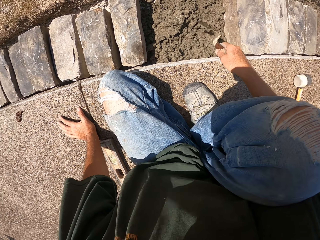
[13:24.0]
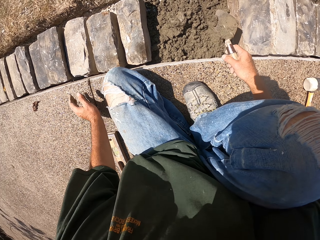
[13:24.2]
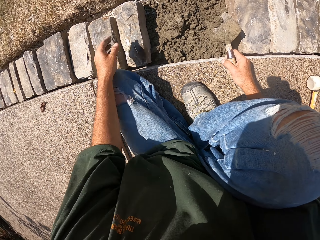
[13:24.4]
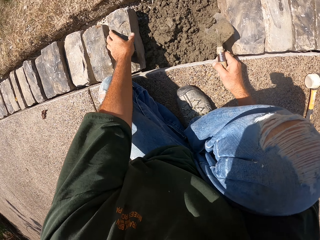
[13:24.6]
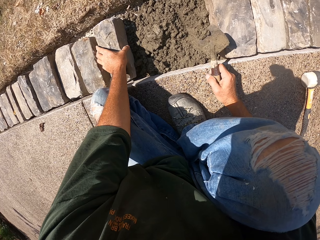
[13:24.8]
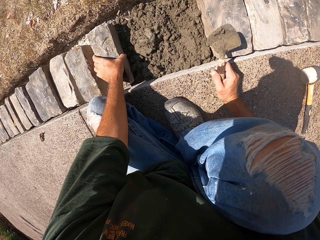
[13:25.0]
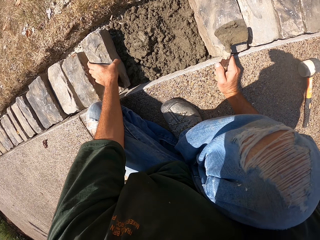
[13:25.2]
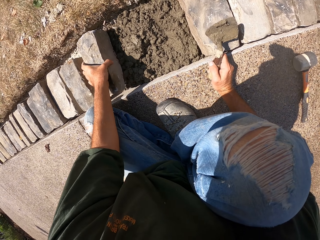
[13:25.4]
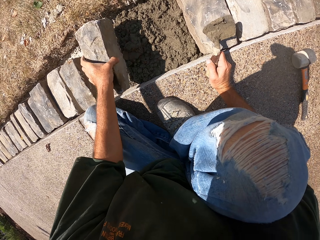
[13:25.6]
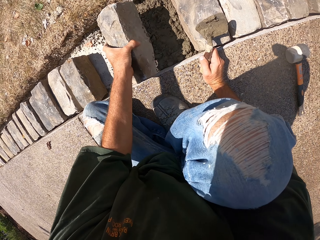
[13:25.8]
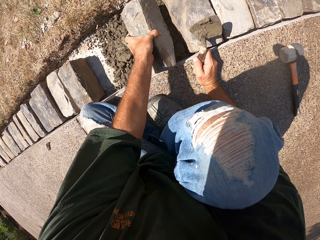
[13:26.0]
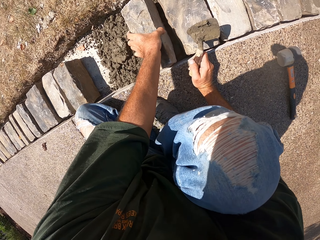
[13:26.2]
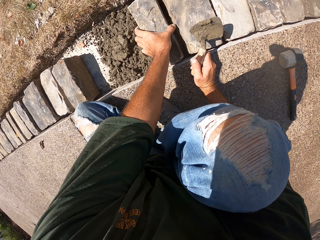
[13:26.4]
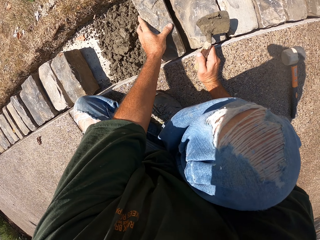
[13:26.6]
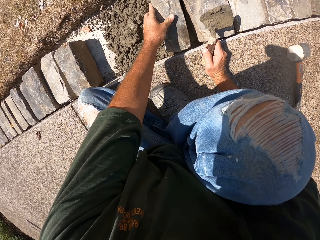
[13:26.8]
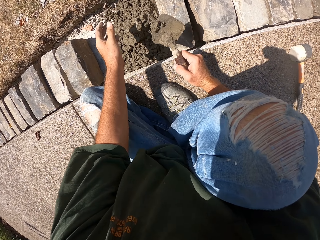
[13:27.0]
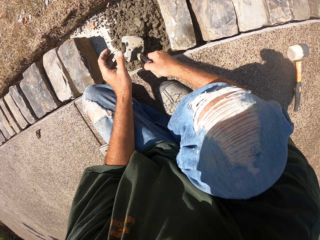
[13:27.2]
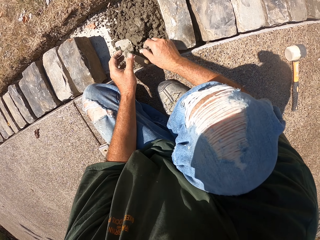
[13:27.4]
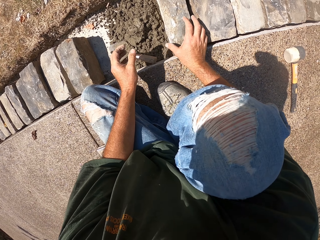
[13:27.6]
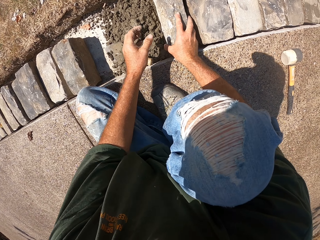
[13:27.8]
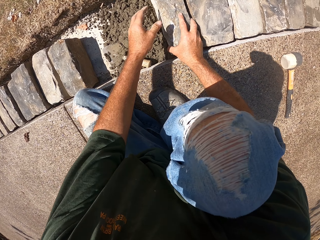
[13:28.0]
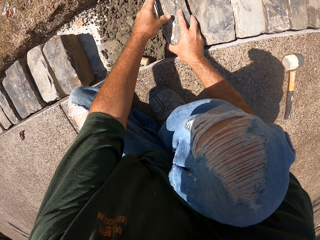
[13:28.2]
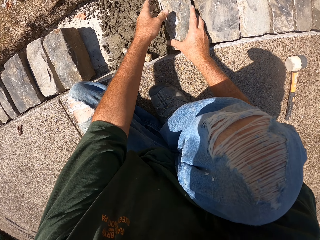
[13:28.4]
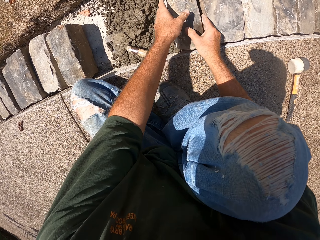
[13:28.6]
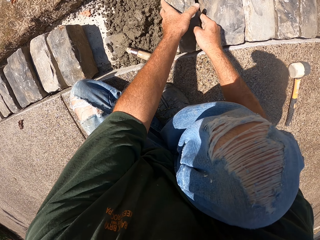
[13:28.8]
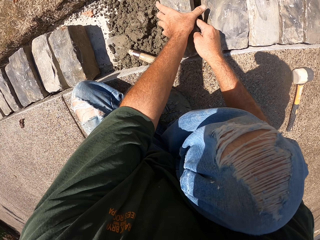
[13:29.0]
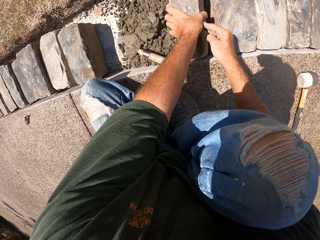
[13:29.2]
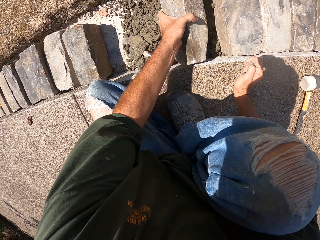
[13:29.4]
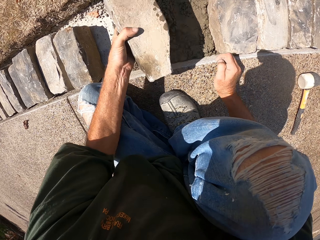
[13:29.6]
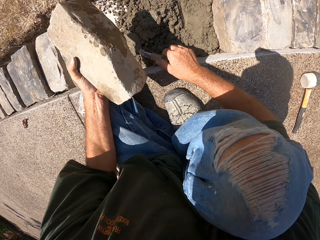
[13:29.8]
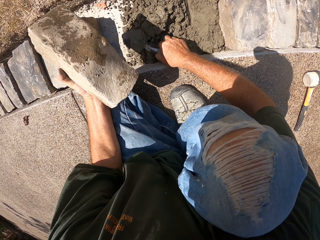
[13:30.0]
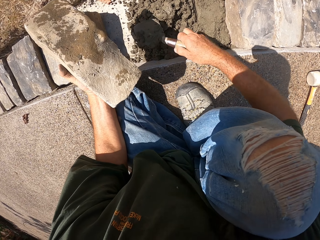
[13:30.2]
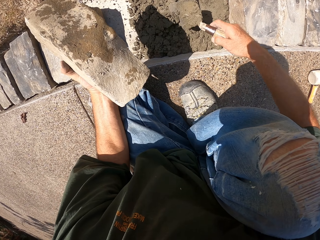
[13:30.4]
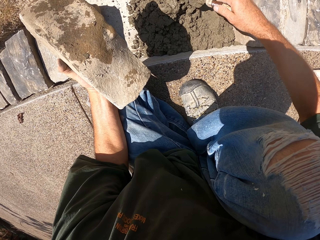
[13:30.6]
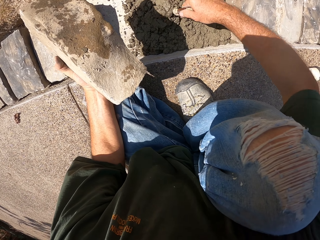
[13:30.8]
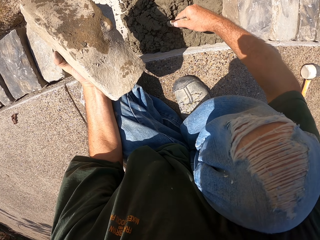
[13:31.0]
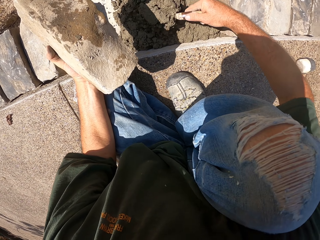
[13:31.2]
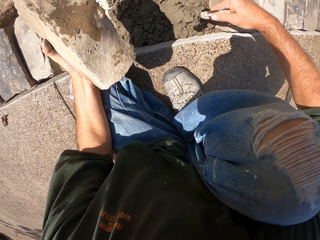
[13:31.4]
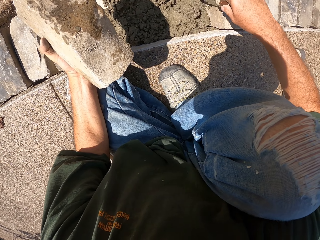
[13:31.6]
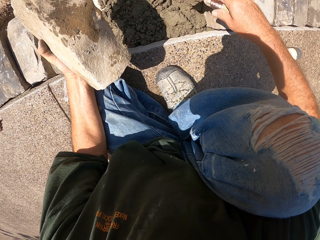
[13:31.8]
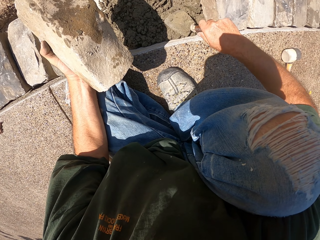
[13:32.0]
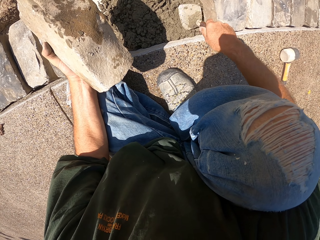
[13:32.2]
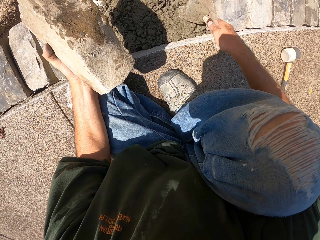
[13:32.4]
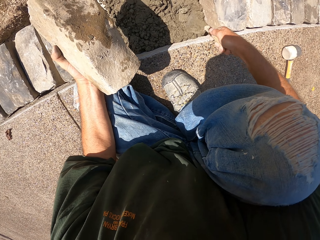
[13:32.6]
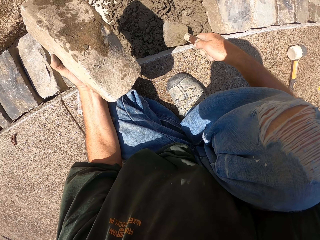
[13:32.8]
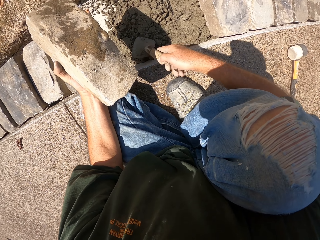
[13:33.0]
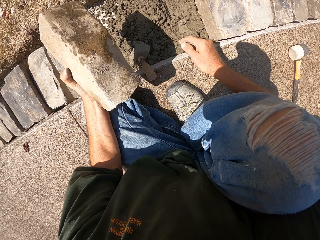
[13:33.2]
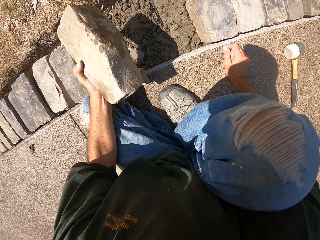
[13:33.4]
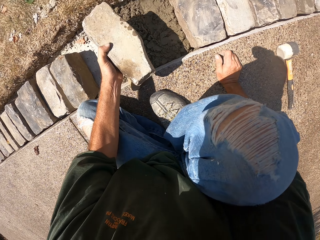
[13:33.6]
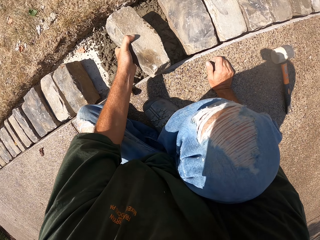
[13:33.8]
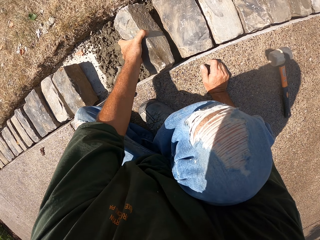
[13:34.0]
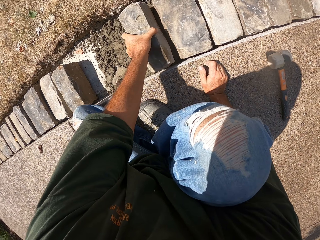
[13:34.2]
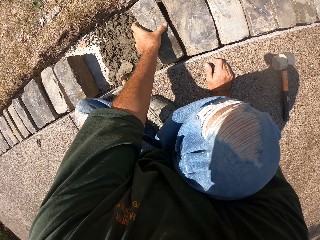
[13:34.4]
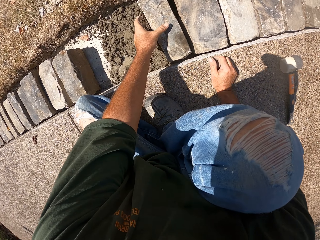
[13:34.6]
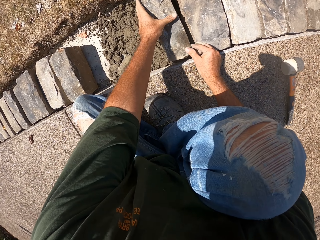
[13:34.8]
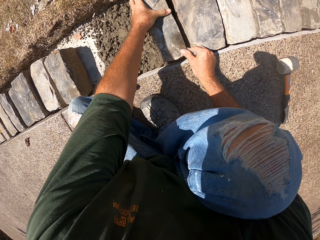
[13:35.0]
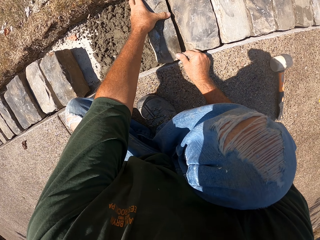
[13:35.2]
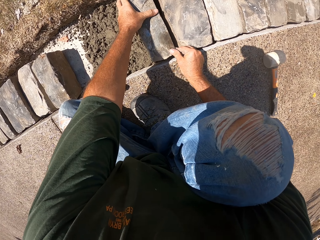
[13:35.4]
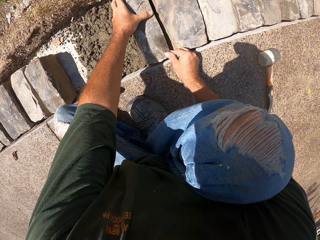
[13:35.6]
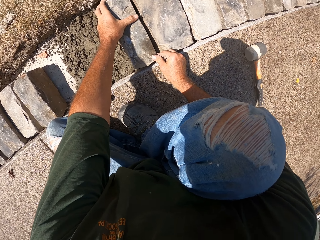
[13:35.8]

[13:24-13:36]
The camera wearer picks up a brick. They align a stone on the furrow. They fix the brick. They remove the stone from the furrow. They level the concrete. They spread mortar with a trowel. They fix the brick. They put the stone in the furrow.

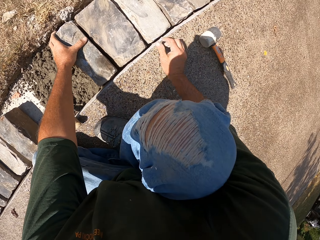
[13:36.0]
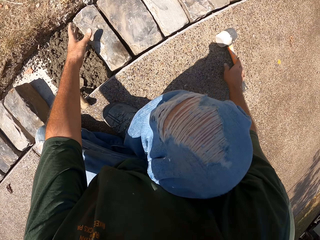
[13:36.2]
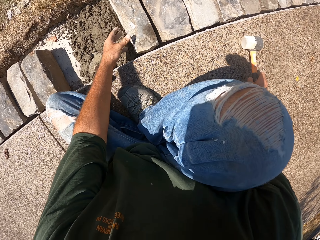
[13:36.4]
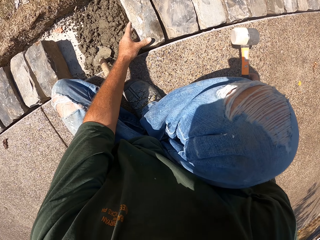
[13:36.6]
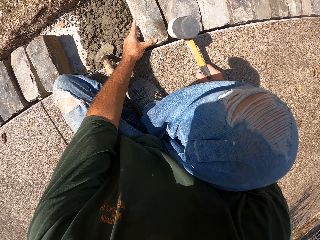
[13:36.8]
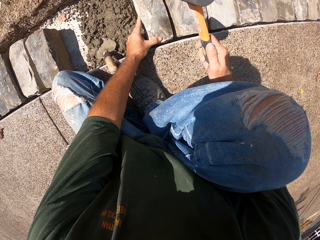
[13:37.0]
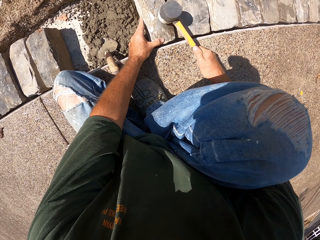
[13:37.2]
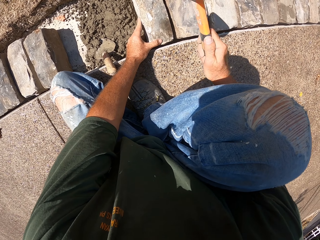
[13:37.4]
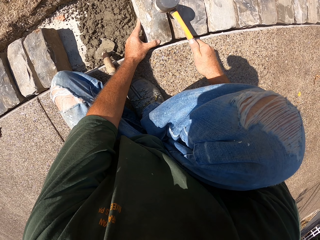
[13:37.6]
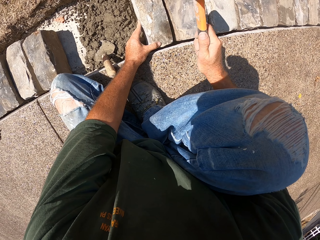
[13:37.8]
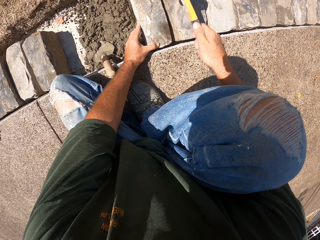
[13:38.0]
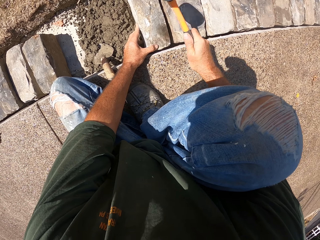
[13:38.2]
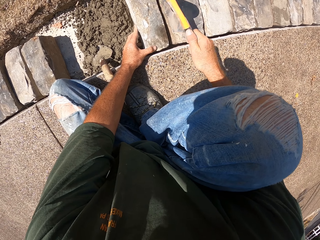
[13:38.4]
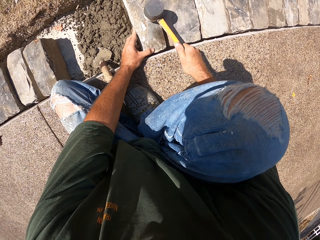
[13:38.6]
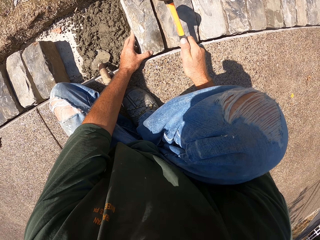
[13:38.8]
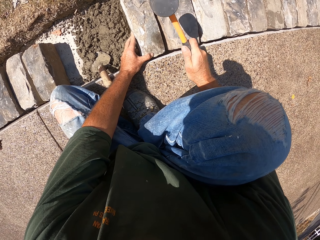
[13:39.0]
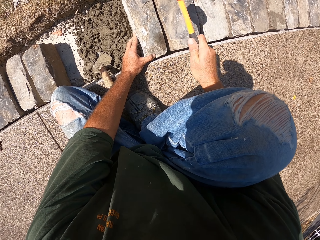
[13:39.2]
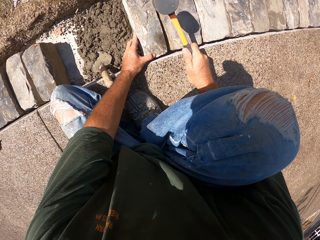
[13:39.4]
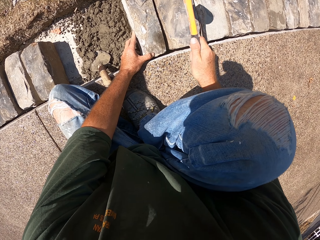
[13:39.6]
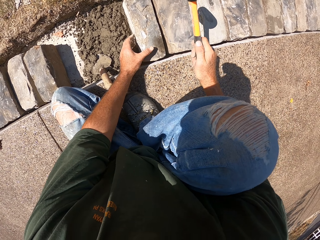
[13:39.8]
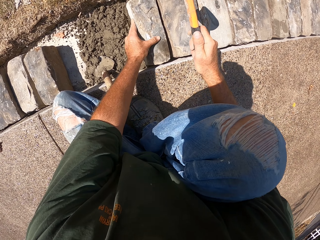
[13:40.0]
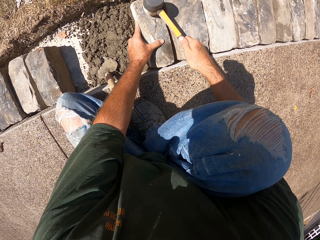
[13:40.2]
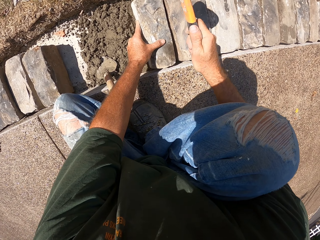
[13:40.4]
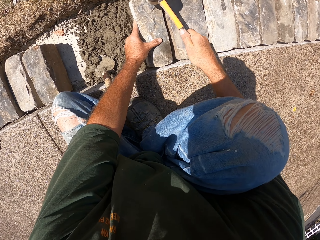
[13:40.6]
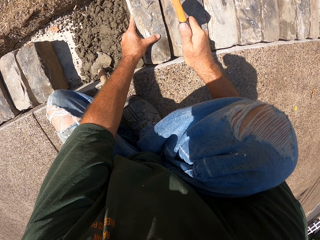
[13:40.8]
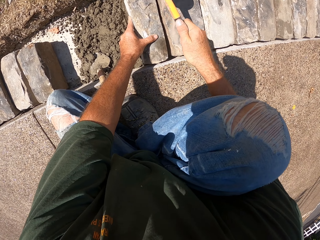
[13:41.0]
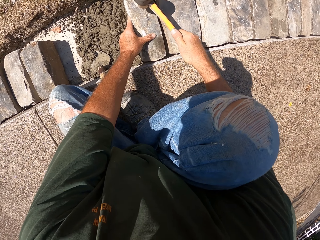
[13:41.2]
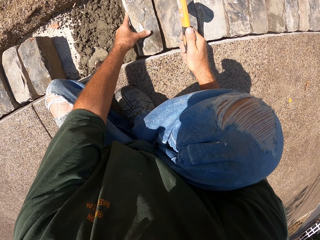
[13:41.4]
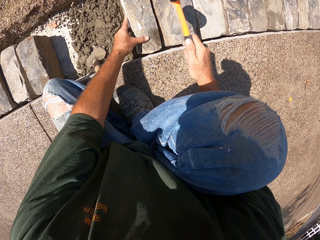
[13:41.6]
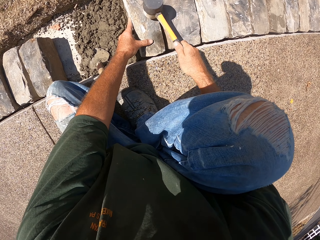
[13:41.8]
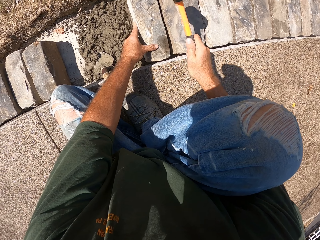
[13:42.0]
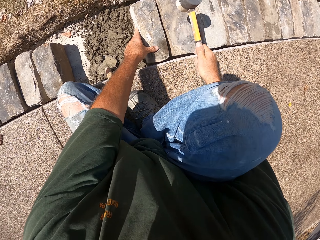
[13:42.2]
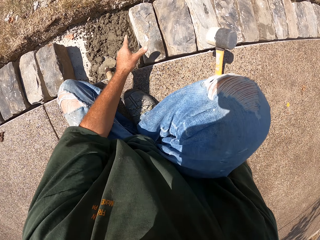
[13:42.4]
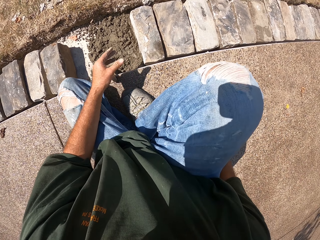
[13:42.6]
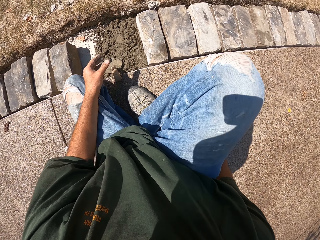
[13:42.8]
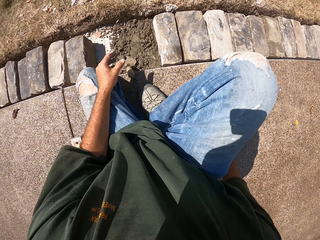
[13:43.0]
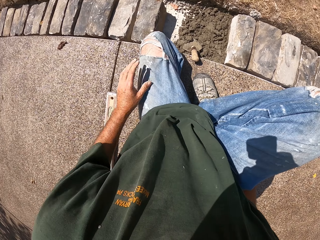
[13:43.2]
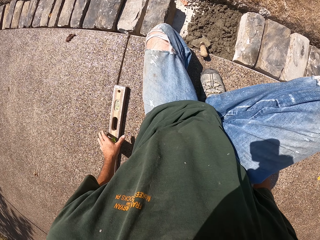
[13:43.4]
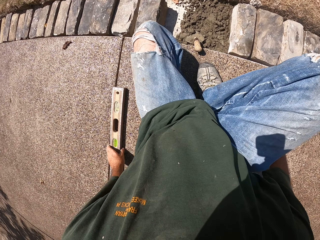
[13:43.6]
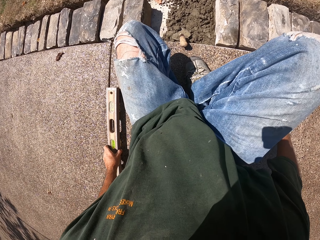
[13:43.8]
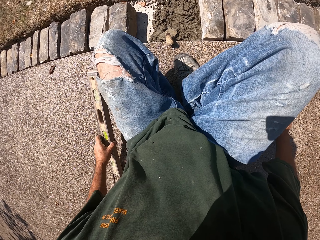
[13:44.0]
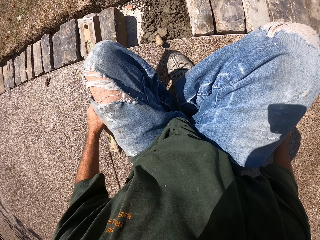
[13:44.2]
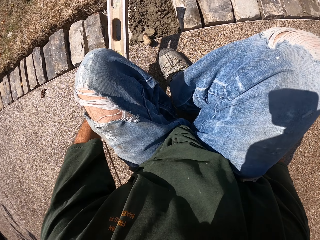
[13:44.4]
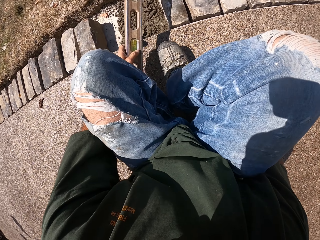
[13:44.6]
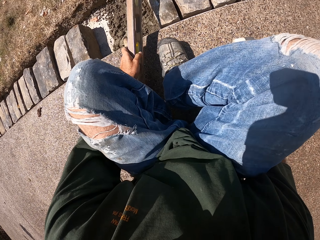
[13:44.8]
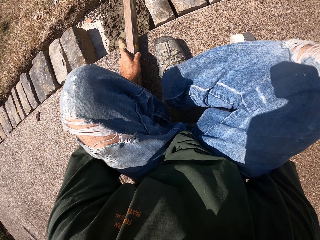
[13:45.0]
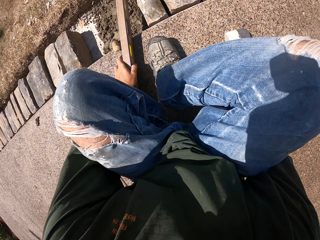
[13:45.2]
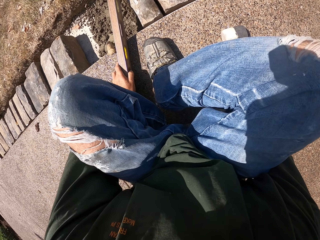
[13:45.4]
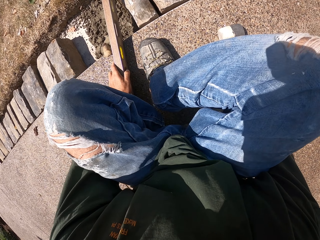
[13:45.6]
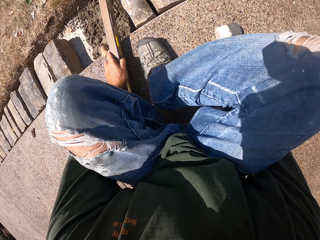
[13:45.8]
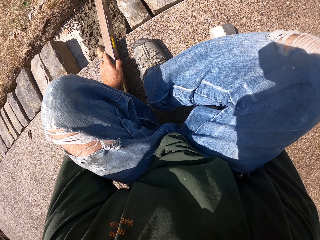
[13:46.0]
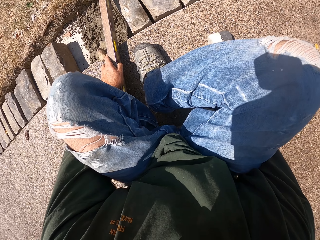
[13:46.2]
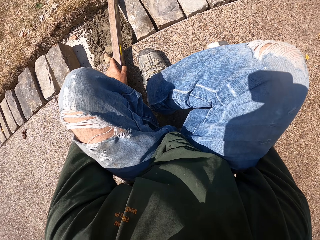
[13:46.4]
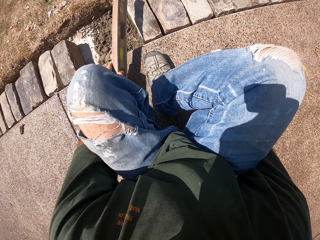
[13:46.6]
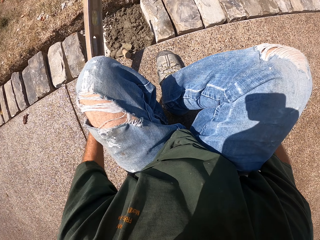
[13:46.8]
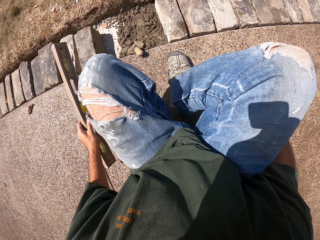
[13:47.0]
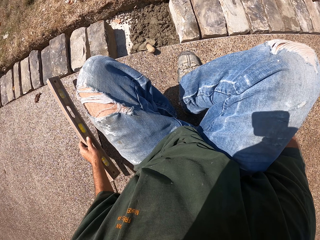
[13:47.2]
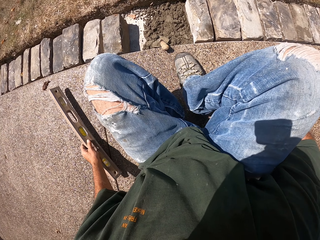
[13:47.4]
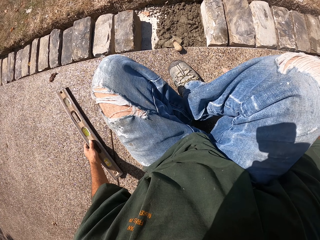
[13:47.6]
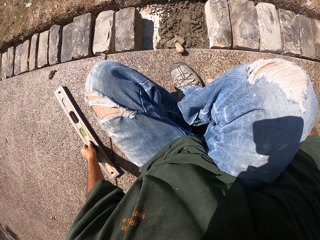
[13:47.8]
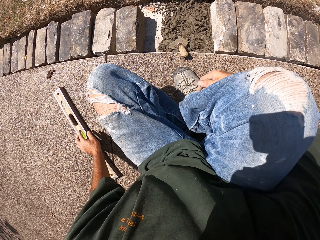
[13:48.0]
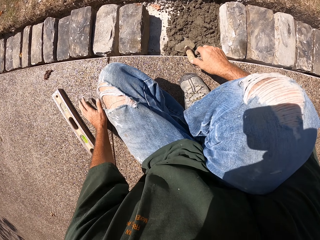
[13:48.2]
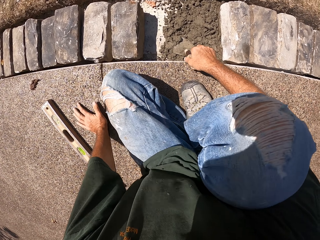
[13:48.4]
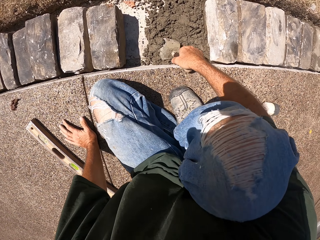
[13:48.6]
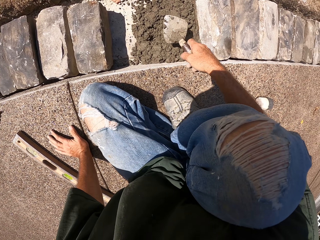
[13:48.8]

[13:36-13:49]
The camera wearer picks up a brick. They hit the brick with a hammer. They drop the hammer. They pick up a spirit level. They check the level with a level balance. They put the spirit level on the brick. They check the level with the level balance again. They level mortar with a level ruler. They put the level balance aside.
